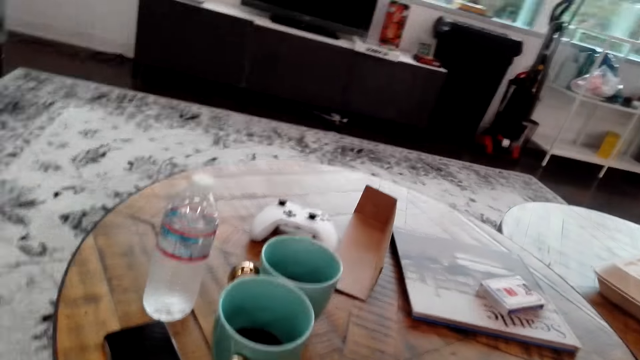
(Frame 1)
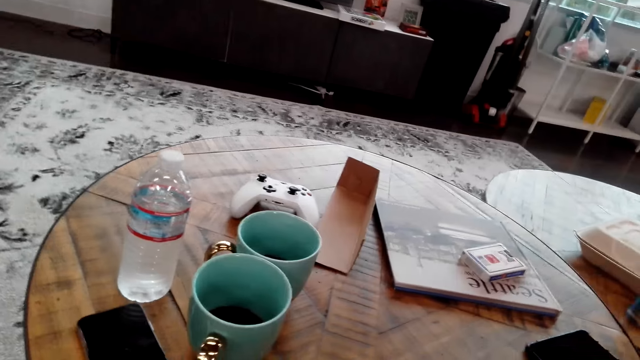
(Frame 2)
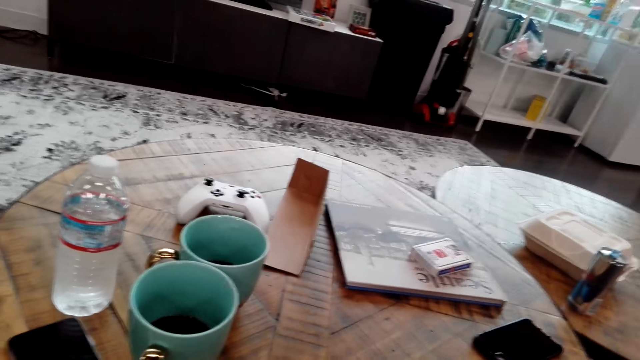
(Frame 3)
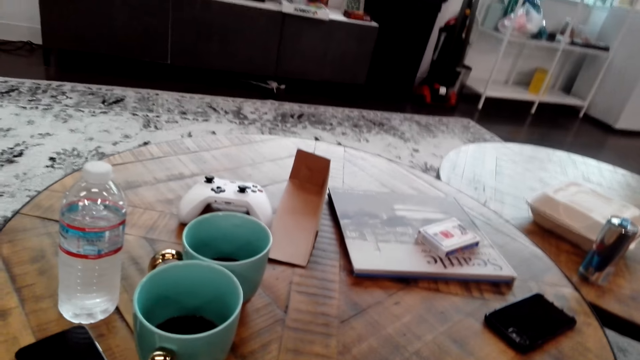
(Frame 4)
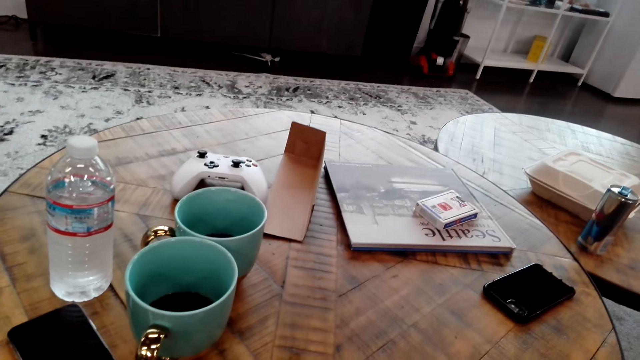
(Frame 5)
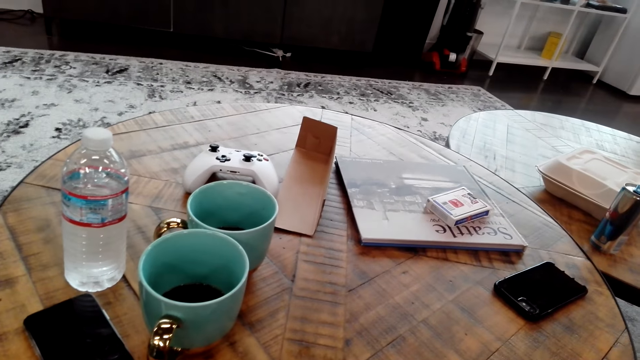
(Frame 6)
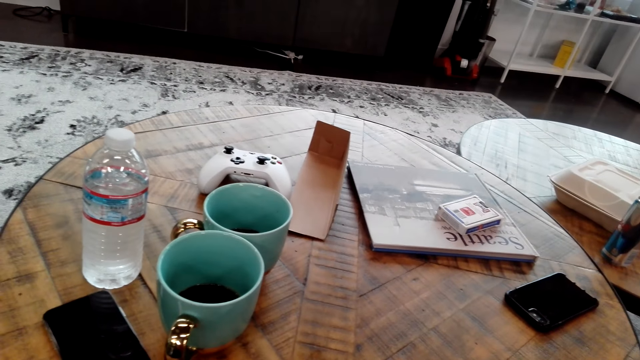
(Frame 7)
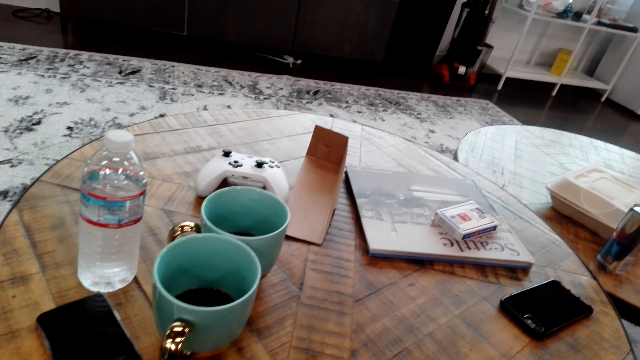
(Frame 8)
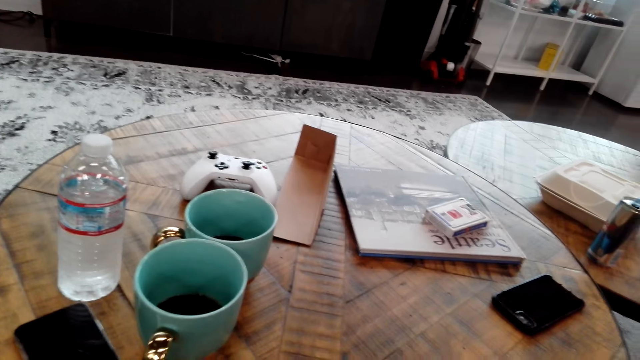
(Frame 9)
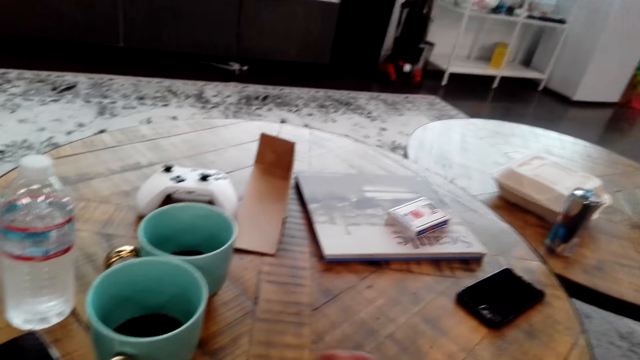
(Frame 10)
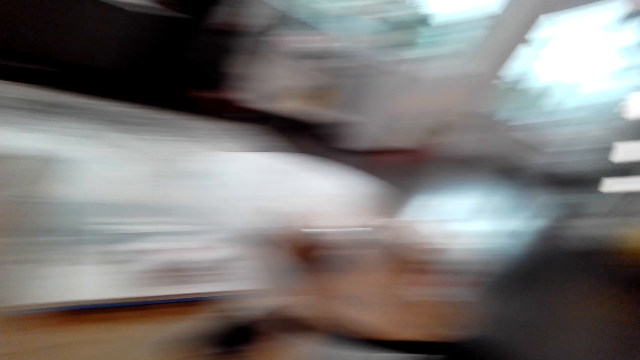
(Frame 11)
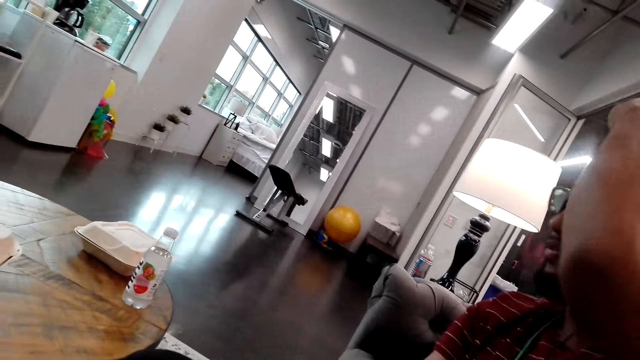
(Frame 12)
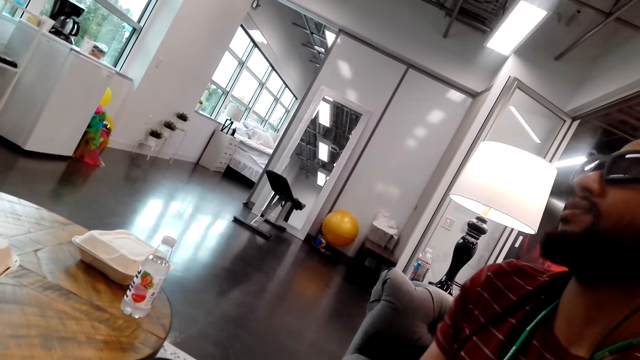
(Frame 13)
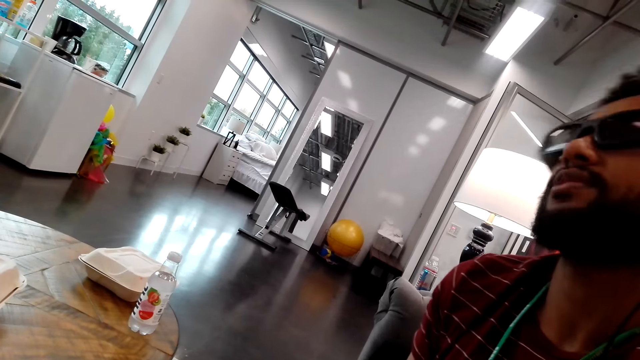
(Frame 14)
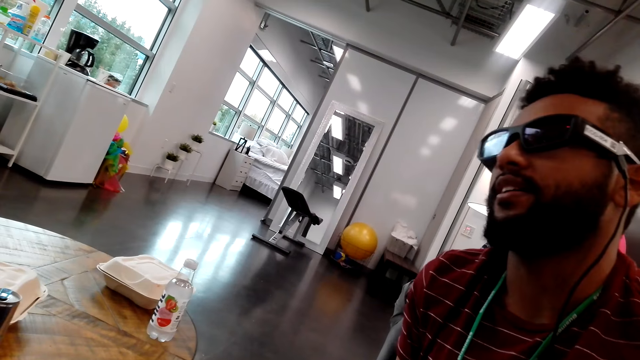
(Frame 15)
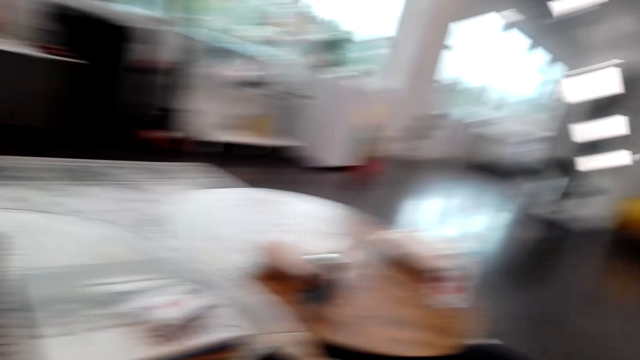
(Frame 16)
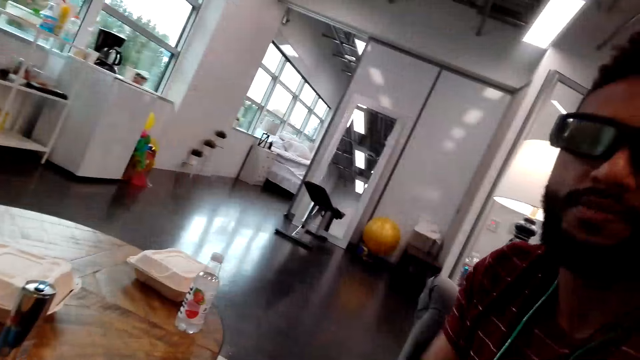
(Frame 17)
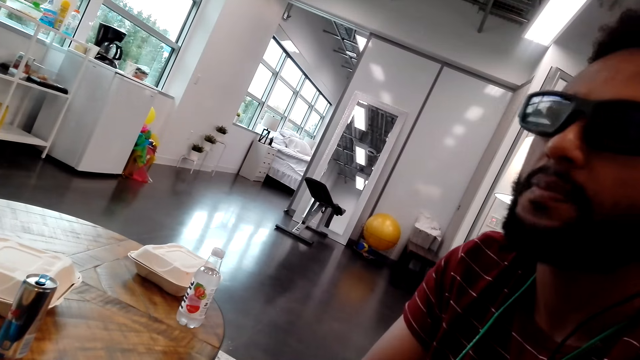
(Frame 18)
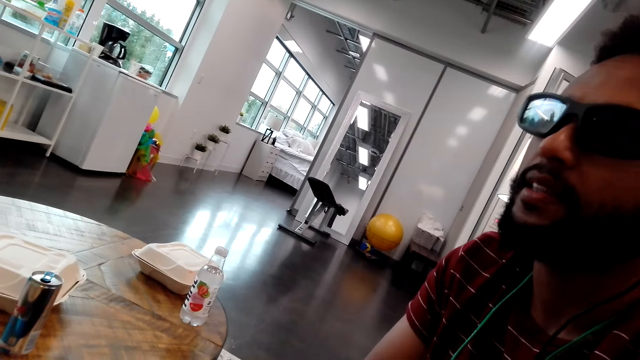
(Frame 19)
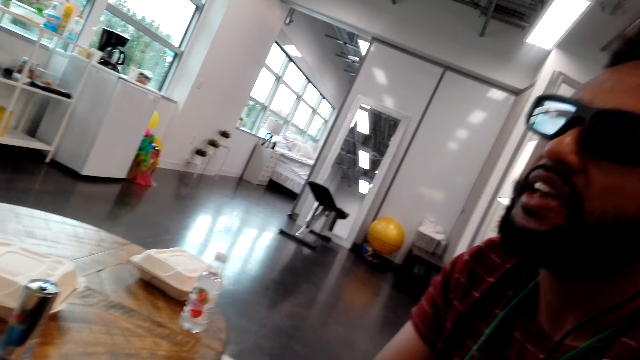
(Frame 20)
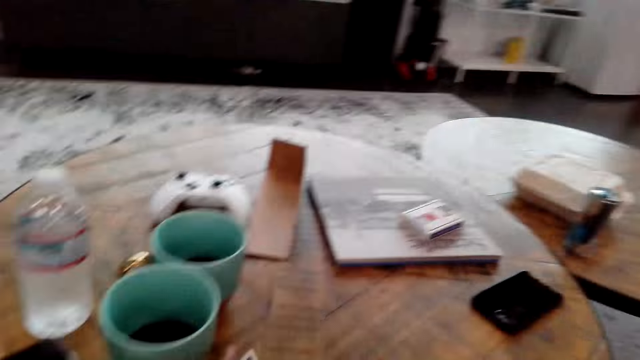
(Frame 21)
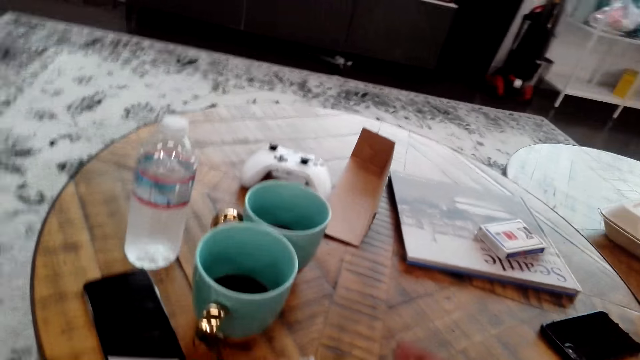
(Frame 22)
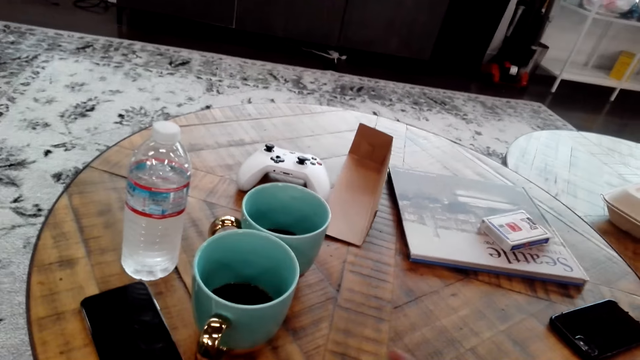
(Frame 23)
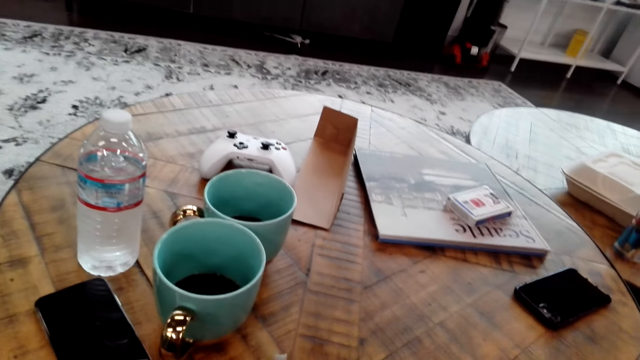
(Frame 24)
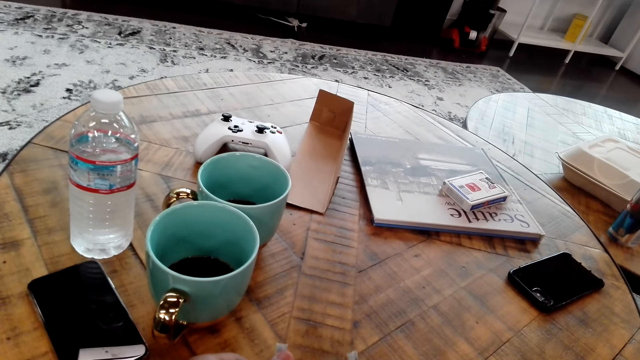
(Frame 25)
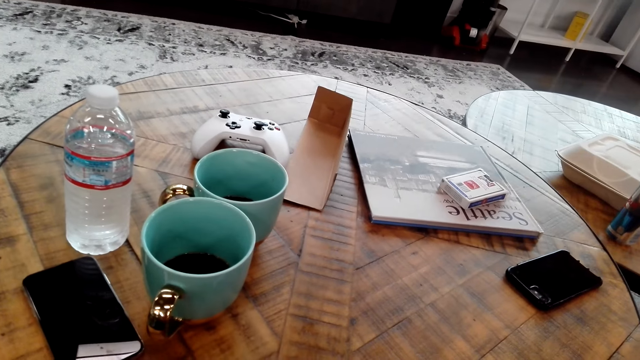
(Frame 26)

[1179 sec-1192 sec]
The camera wearer talks to a man. The man moves a hand and talks to the camera wearer. He talks to the camera wearer again. The camera wearer talks to the man.

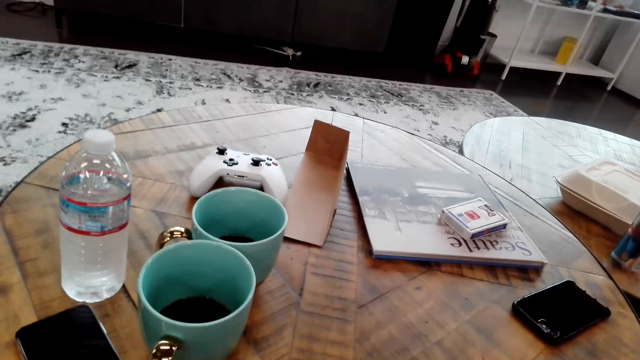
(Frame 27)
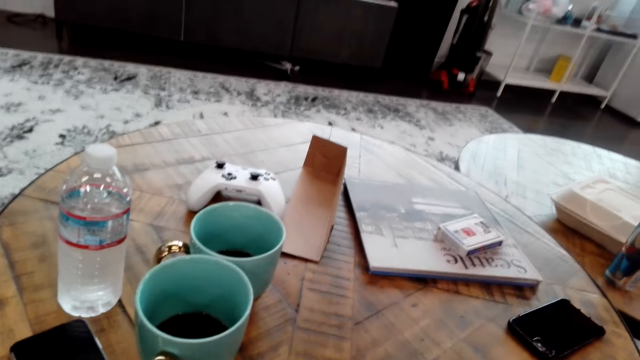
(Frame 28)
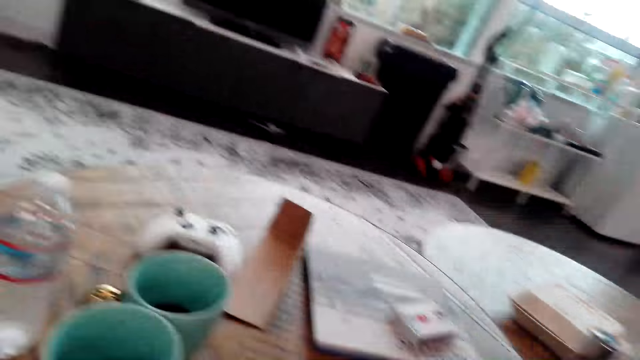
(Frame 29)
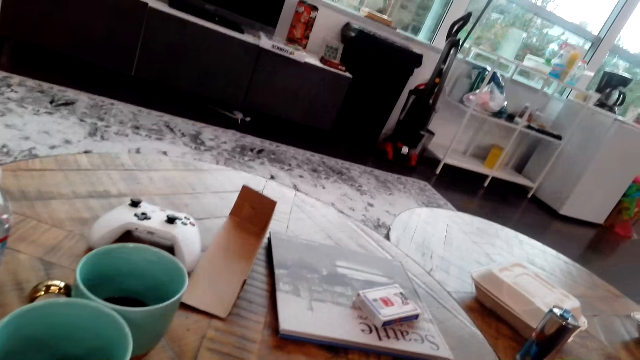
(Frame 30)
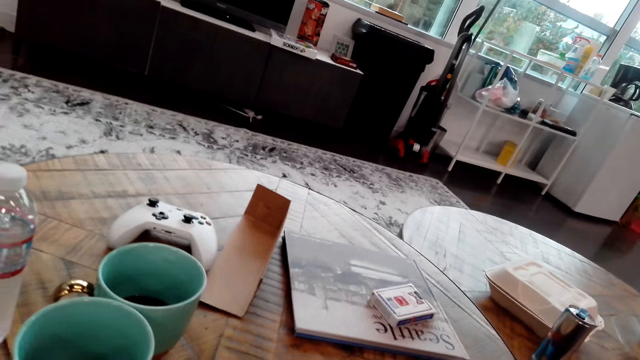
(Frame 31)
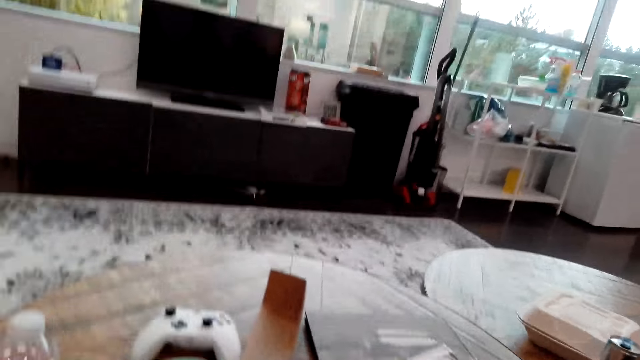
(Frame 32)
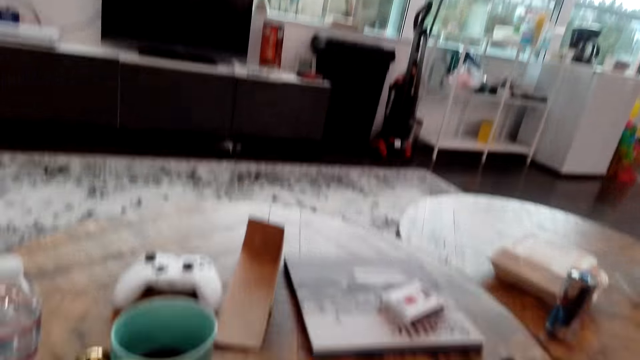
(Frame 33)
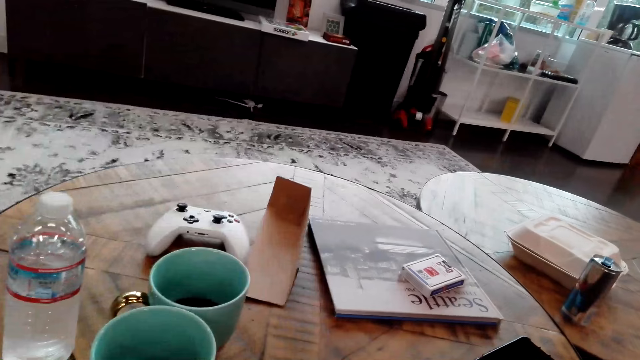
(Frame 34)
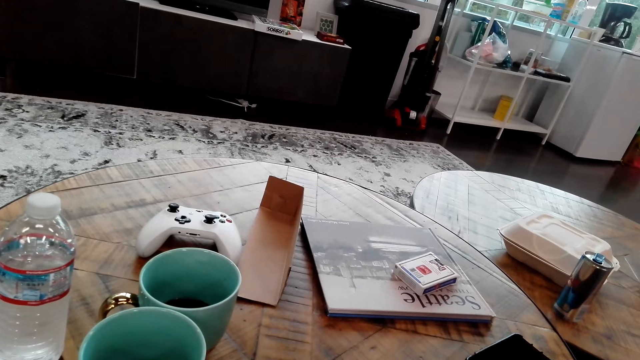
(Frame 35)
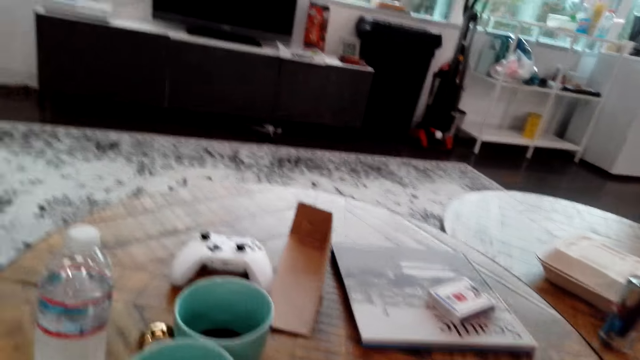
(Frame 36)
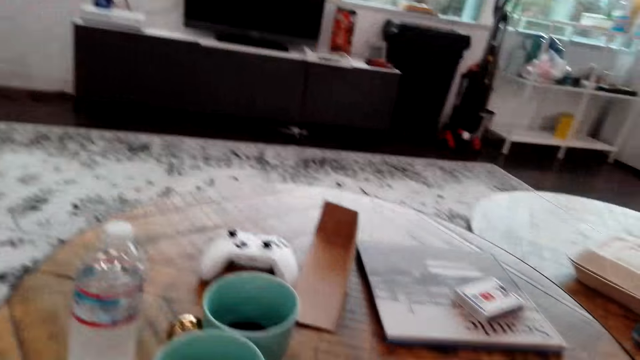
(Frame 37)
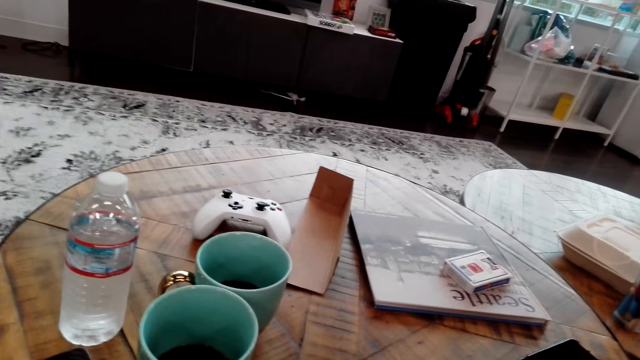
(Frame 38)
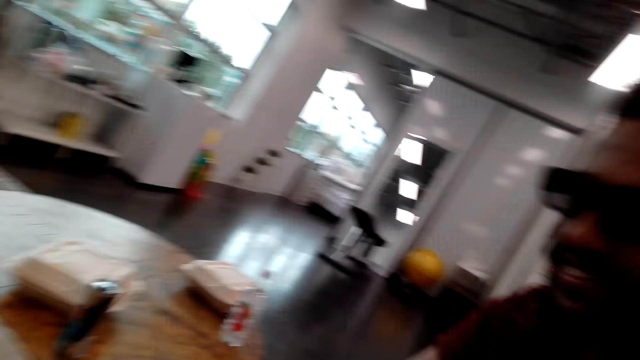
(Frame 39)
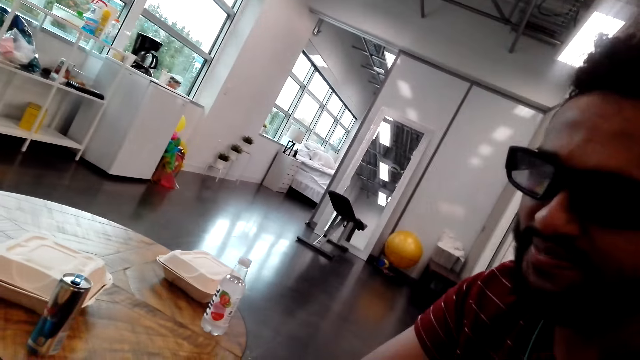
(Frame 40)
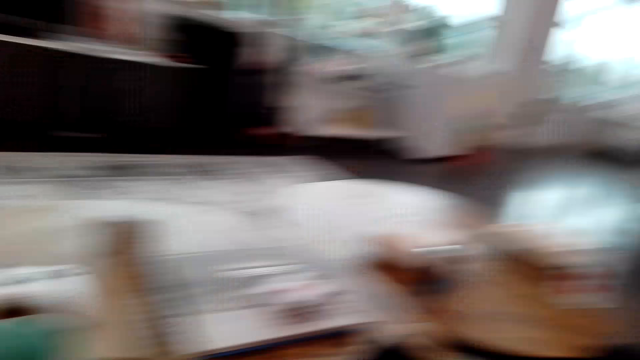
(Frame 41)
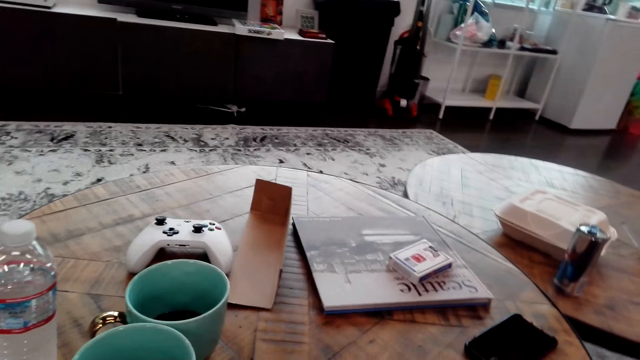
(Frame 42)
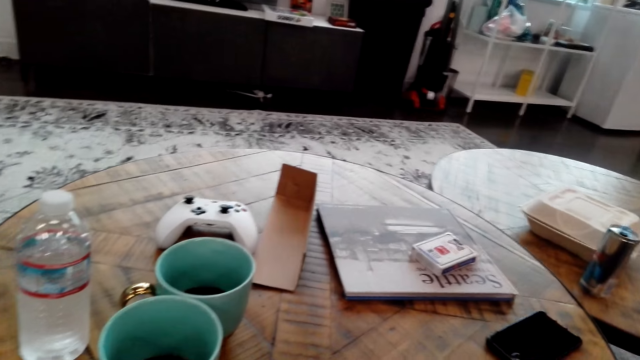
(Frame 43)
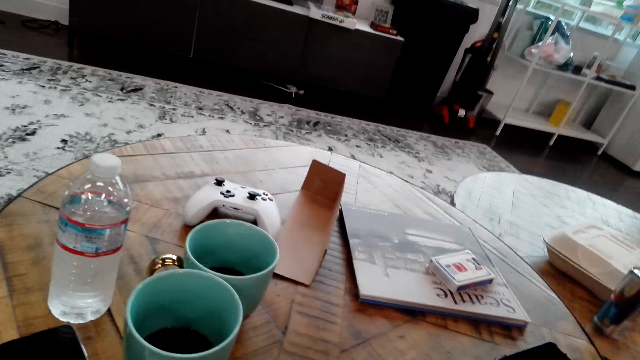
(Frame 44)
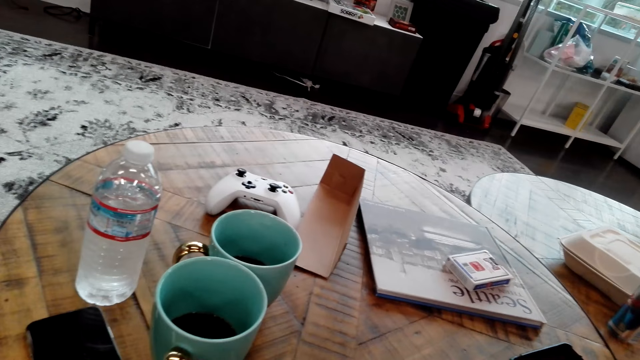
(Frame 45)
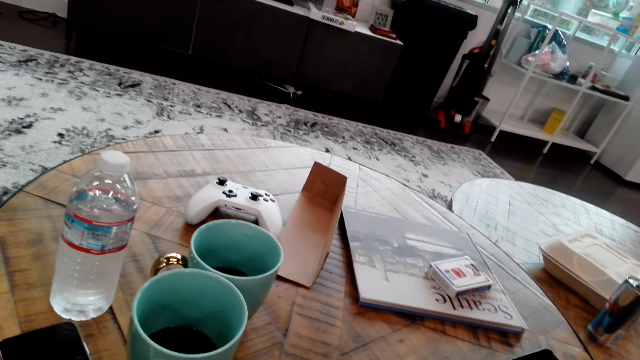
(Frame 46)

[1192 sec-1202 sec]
The camera wearer talks to a man.
